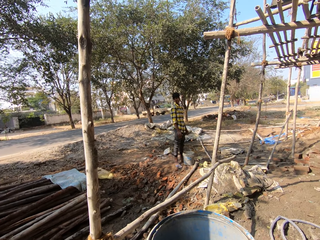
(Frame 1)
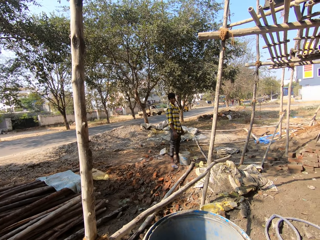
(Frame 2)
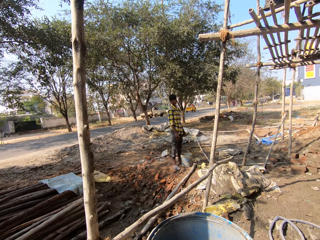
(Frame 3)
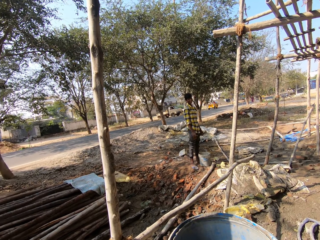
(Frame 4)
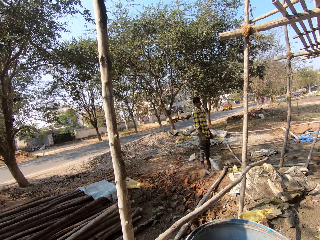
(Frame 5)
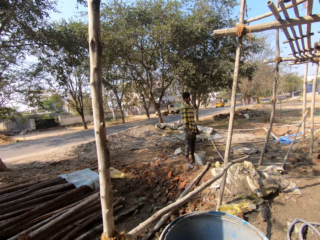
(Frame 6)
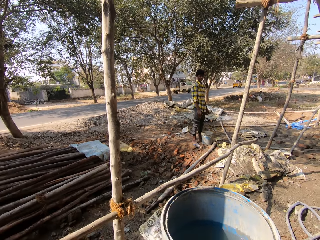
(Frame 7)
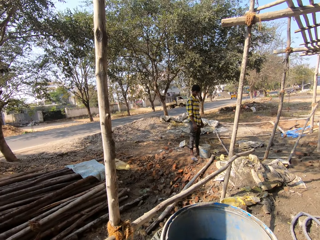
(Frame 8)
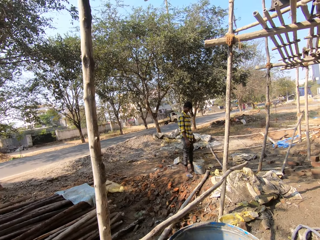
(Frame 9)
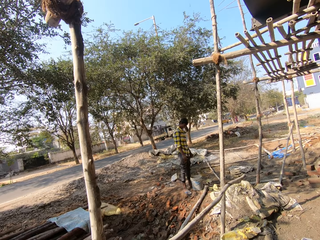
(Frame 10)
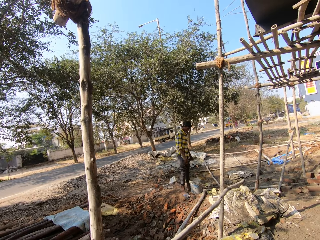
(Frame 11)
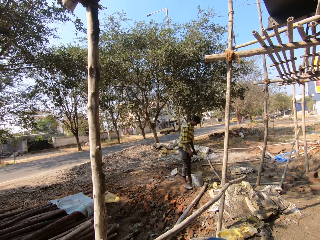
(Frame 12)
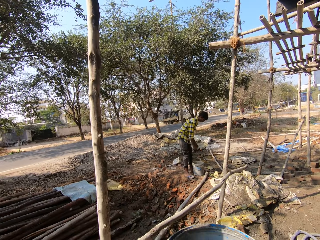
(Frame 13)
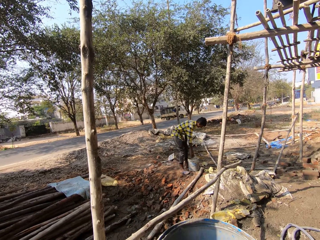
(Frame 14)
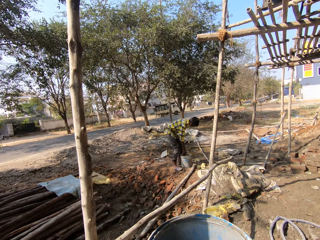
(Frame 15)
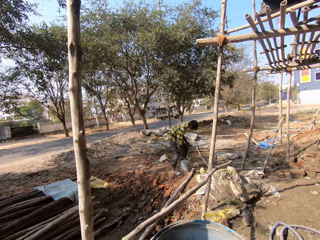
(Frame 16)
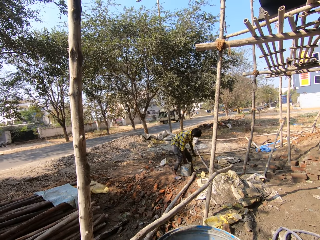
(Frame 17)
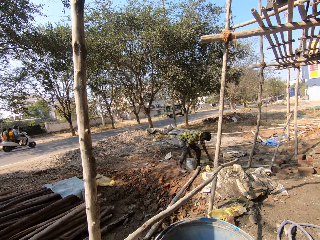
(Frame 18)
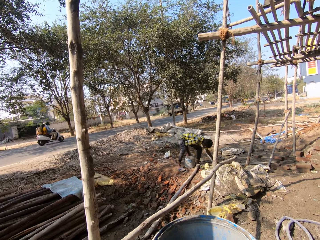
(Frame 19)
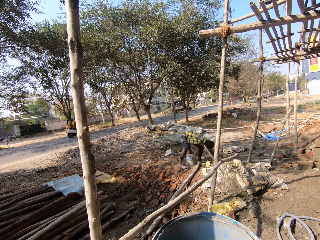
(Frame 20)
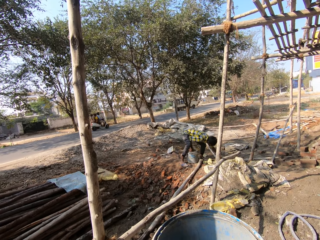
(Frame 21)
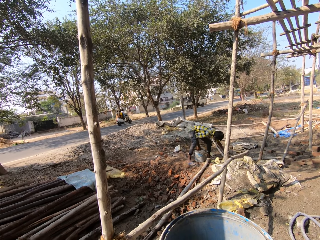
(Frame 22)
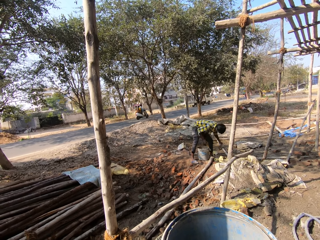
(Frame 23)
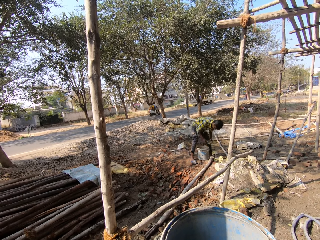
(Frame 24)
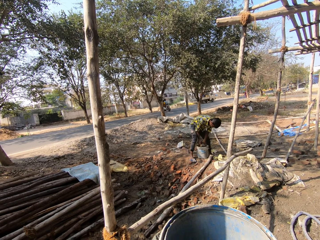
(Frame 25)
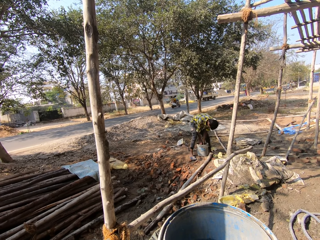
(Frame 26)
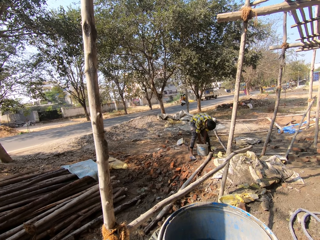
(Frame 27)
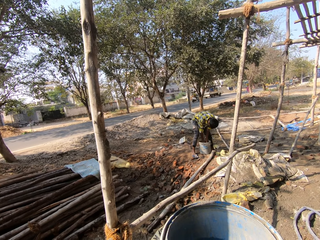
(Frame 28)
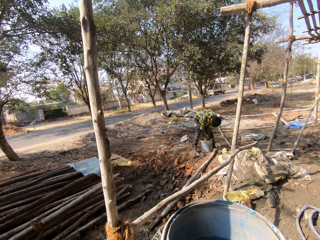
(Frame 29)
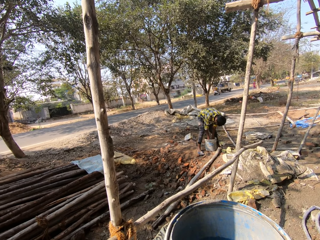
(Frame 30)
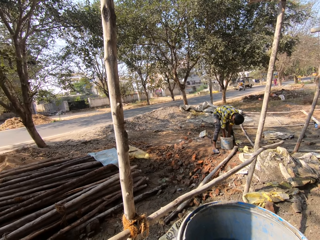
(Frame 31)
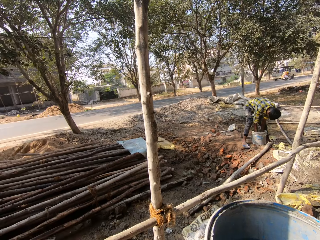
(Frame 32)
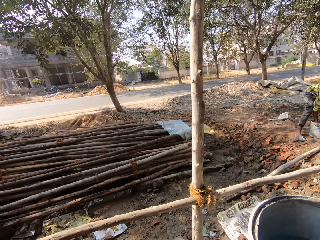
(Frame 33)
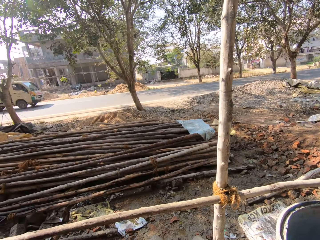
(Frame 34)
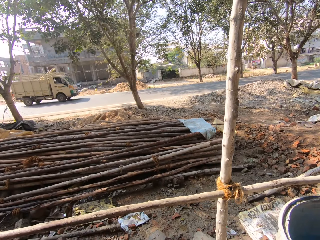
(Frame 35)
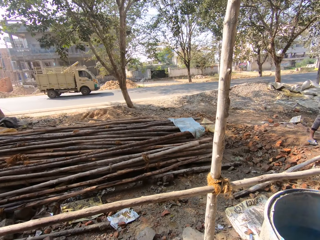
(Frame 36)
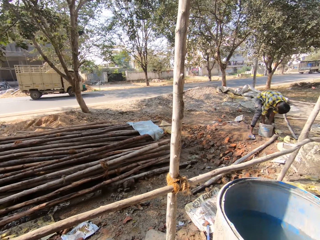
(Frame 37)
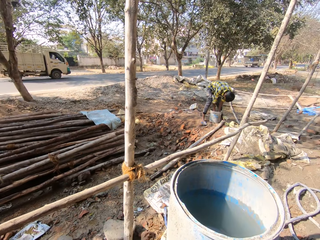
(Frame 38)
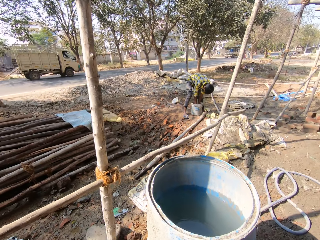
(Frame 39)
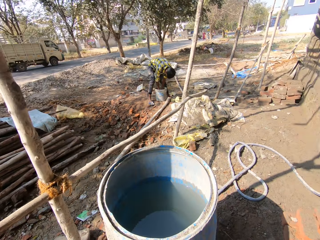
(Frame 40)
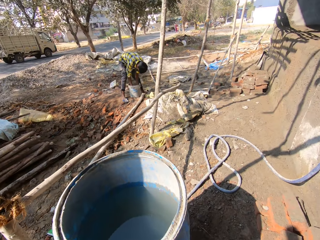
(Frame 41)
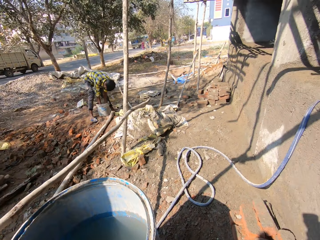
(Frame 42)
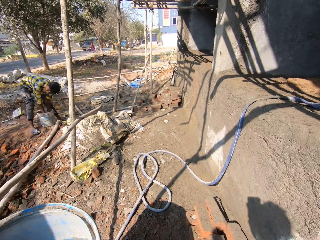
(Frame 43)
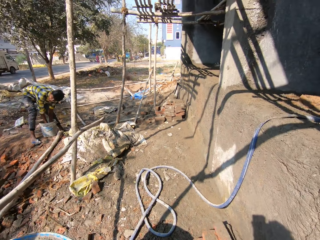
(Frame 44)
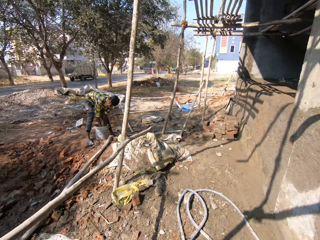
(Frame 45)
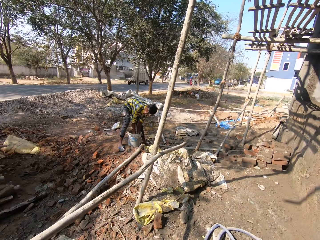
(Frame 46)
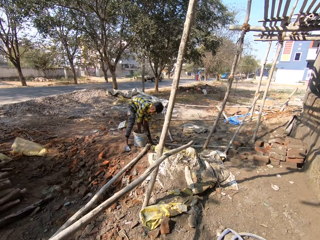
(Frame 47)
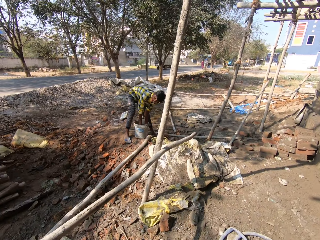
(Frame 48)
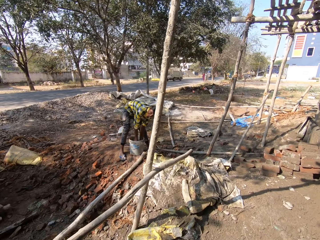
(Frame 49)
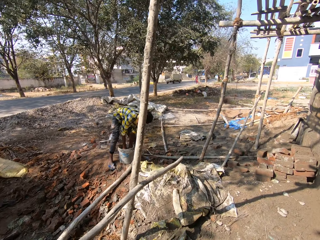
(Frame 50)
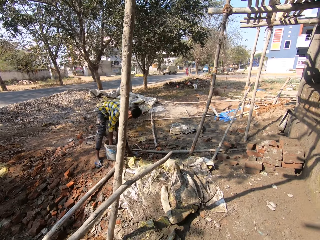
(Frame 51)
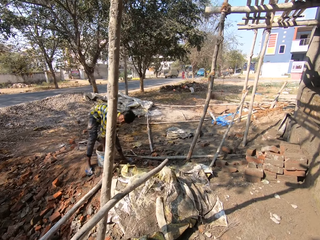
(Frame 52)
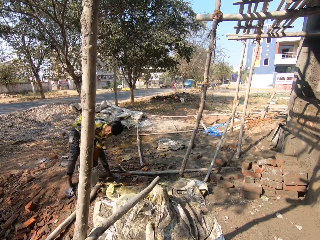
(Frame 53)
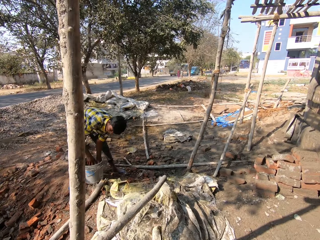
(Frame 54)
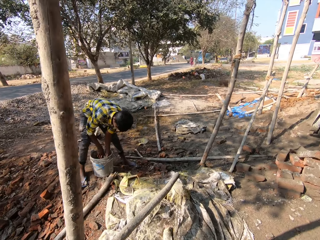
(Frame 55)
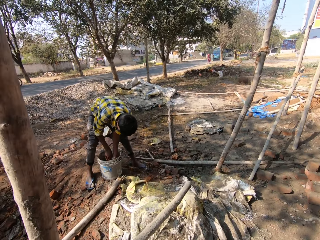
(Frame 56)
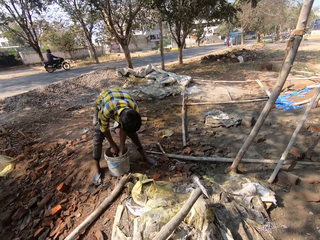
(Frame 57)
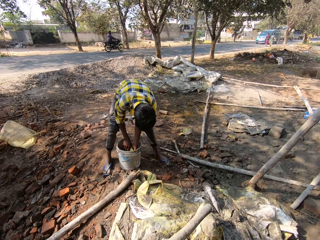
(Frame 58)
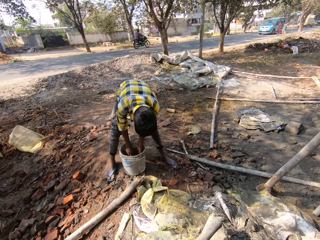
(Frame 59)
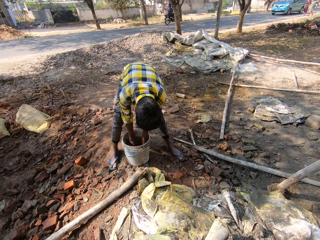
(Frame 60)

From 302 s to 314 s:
The camera wearer looks around a construction site. The man touches a bucket on the ground with his right hand. The man picks up a cloth on the ground with his left hand. The man interacts with the camera wearer. The man washes the cloth in the bucket with both hands. The camera wearer looks around the construction site. They walk around the construction site.

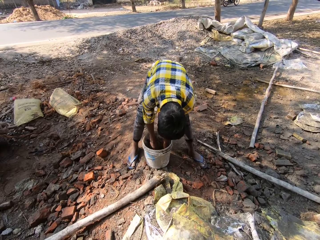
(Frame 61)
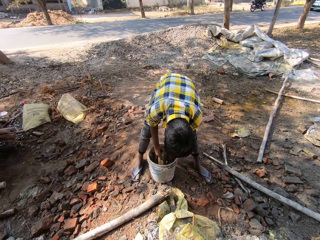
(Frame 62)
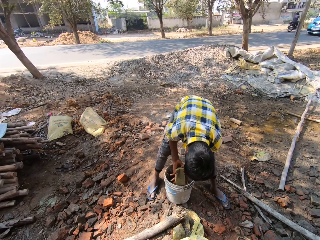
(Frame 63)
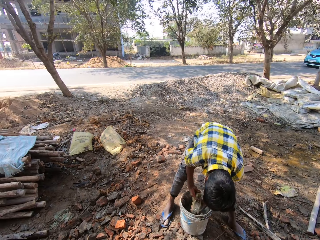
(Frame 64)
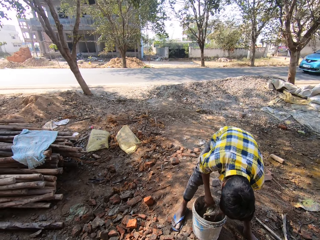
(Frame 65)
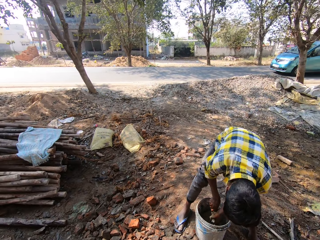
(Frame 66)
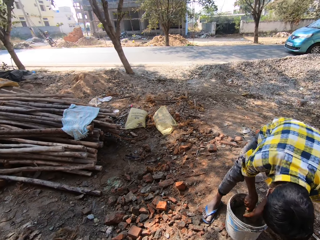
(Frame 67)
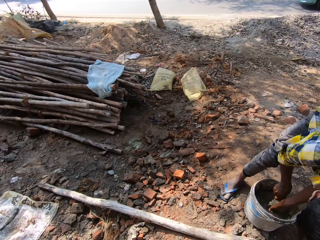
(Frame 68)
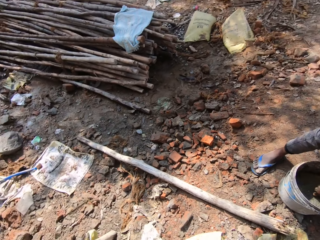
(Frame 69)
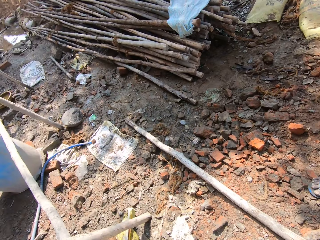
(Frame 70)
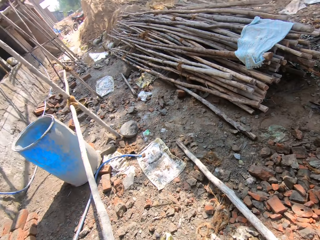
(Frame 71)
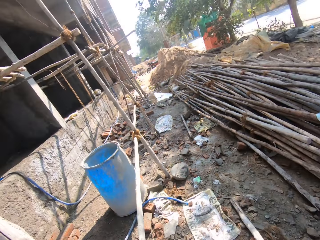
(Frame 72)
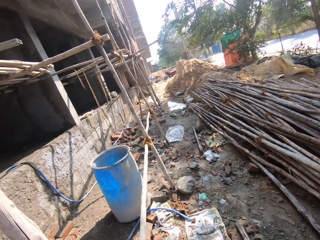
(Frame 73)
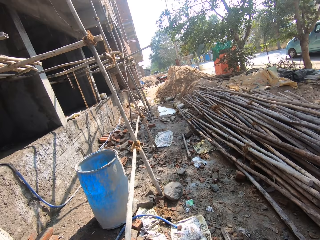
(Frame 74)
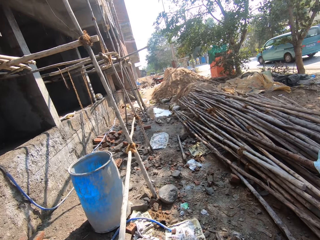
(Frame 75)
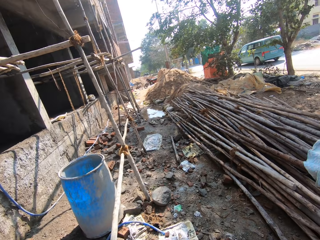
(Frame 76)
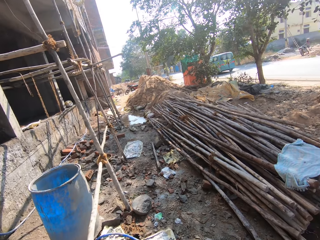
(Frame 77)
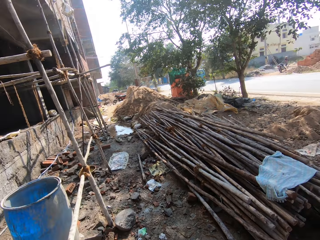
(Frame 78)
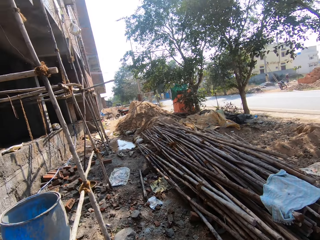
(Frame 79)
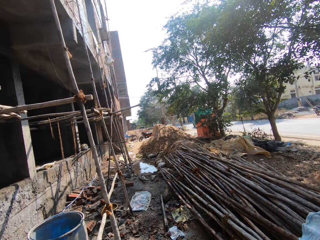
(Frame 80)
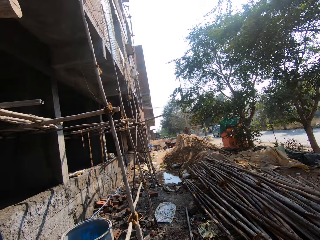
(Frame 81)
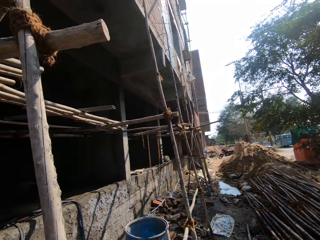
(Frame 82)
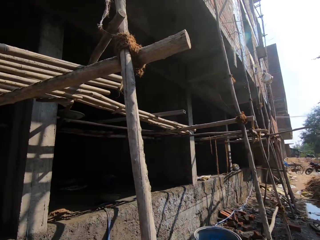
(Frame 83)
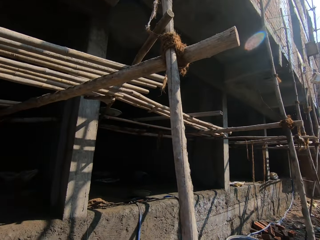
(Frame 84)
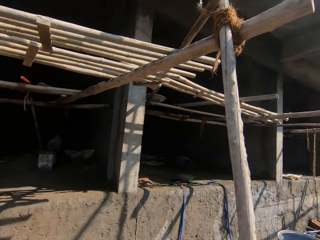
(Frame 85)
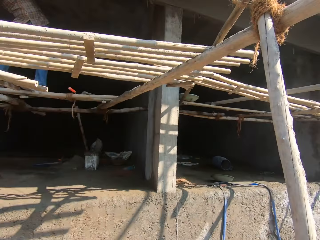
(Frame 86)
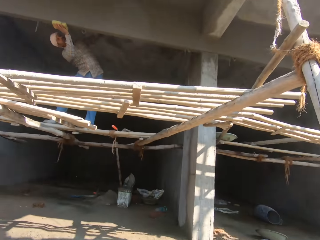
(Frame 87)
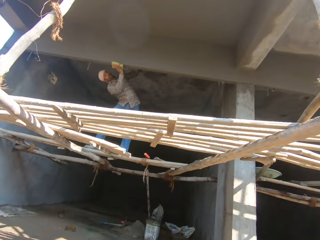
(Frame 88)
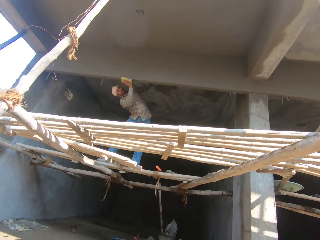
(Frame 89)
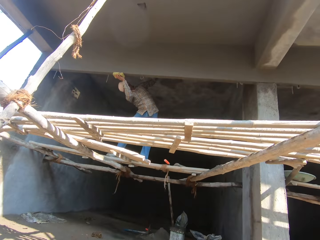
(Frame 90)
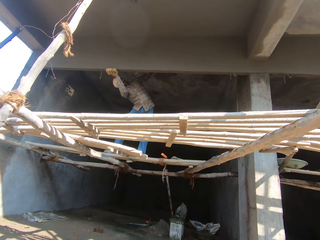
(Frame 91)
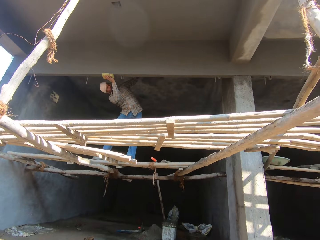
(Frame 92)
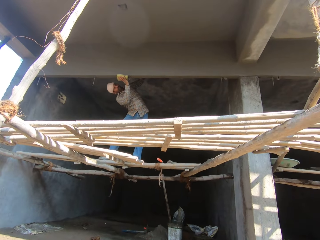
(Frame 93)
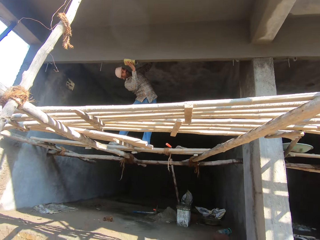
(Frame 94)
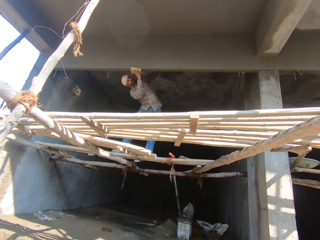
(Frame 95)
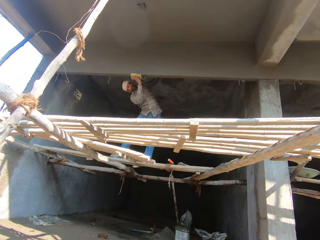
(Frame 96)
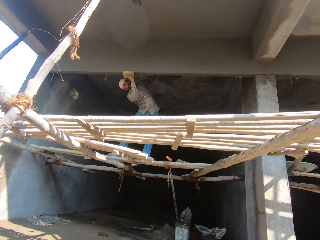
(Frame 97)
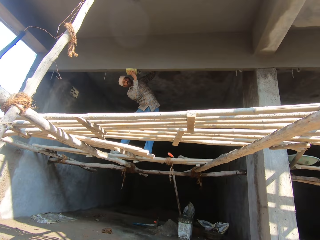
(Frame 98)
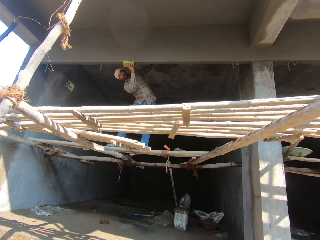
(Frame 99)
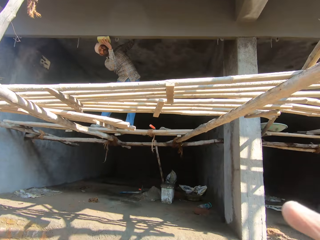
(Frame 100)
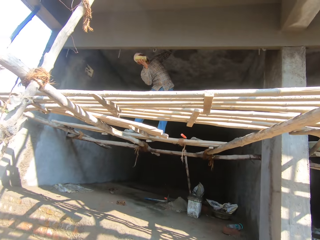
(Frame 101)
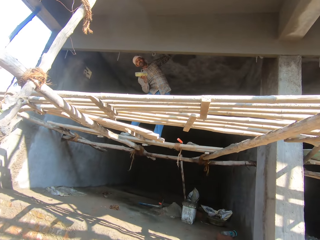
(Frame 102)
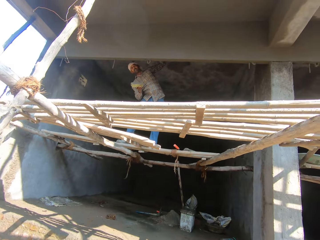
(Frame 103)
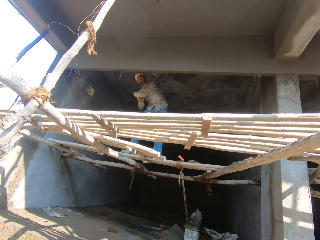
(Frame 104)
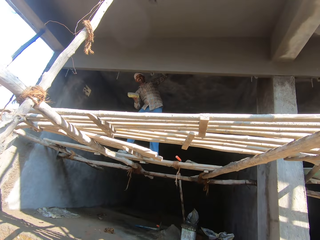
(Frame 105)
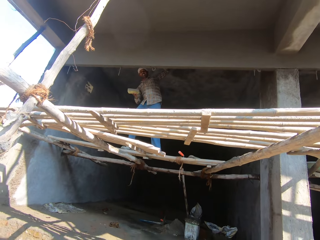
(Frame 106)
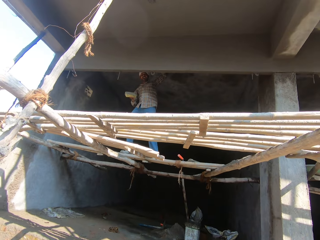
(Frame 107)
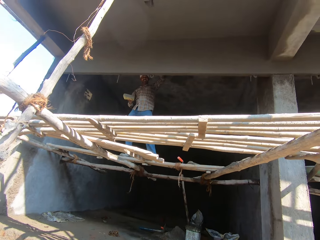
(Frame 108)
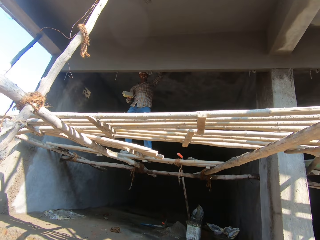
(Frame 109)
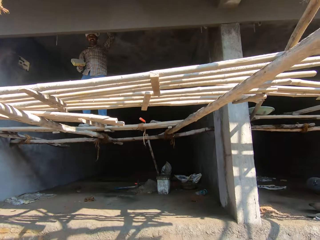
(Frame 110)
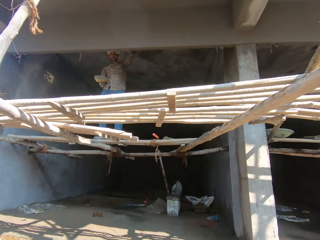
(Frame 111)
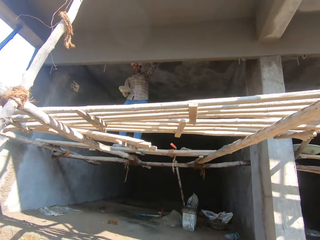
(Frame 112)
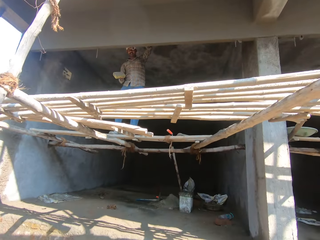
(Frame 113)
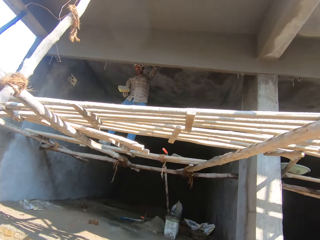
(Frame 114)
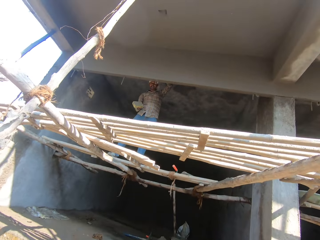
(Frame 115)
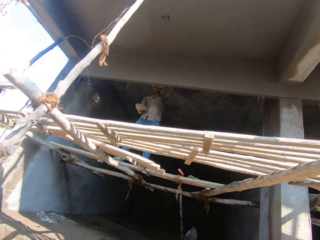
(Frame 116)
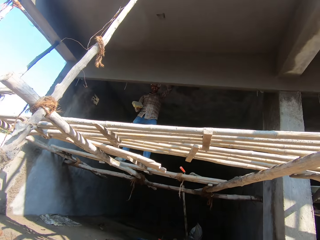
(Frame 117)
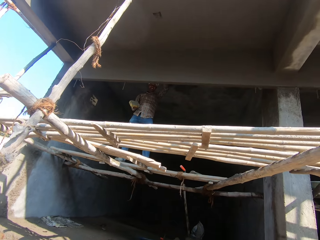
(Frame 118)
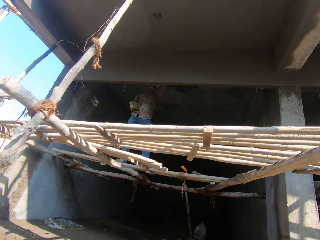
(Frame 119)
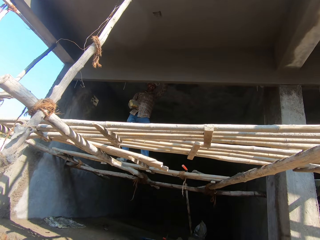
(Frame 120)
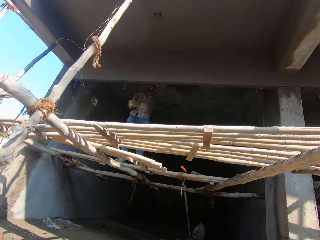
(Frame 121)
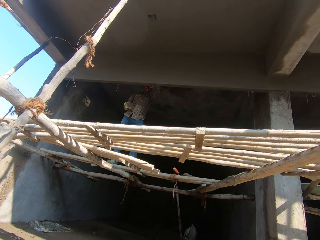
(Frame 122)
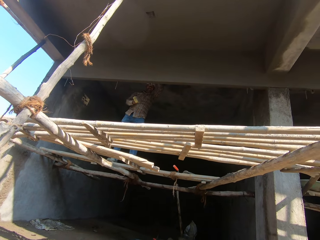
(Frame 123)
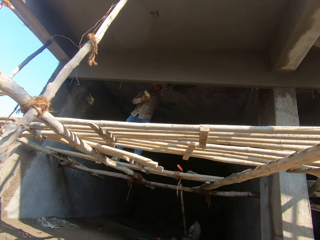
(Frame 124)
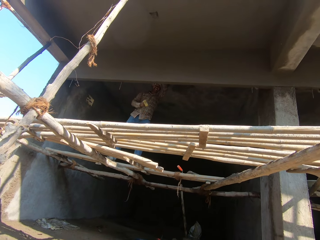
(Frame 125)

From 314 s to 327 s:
A man rinses a piece of cloth. The camera wearer walks around a construction site. They look around the construction site. Another man smoothens a decking with a foam in his right hand. The camera wearer interacts with the other man. The other man sands a piece of wood. The camera wearer interacts with the other man. They look around the construction site.
